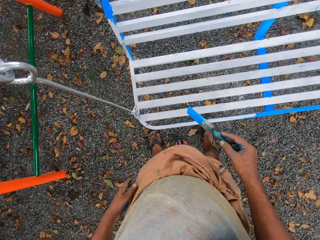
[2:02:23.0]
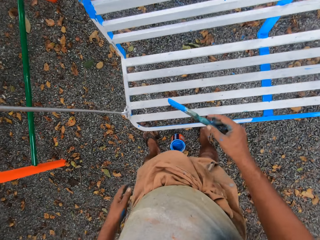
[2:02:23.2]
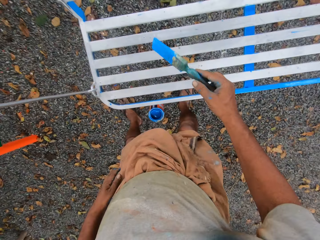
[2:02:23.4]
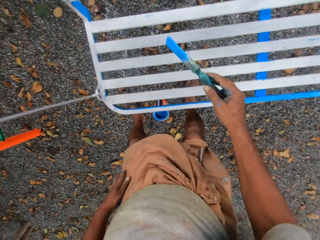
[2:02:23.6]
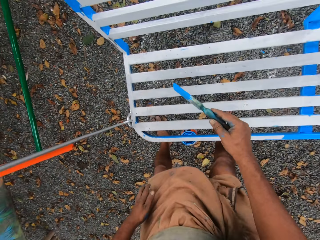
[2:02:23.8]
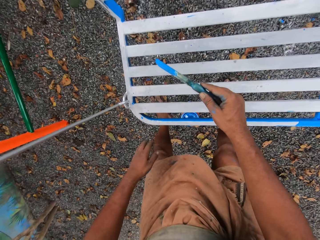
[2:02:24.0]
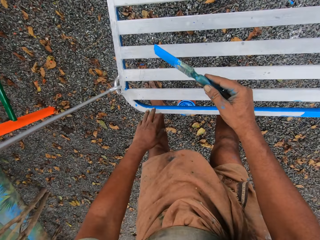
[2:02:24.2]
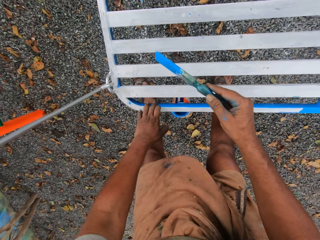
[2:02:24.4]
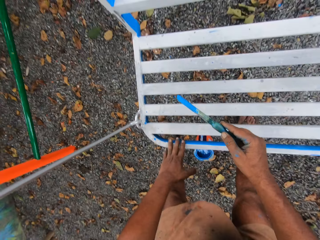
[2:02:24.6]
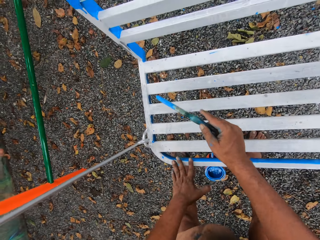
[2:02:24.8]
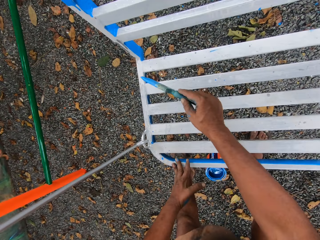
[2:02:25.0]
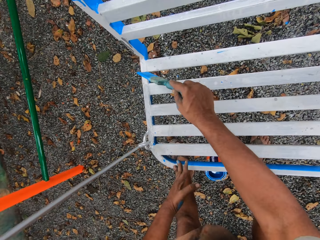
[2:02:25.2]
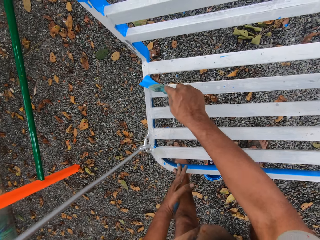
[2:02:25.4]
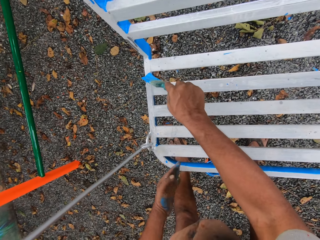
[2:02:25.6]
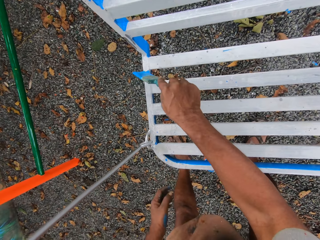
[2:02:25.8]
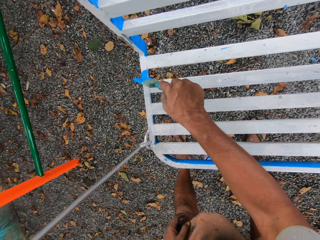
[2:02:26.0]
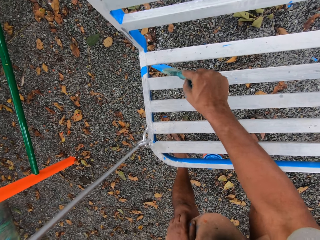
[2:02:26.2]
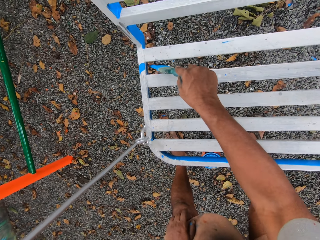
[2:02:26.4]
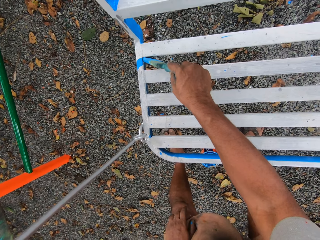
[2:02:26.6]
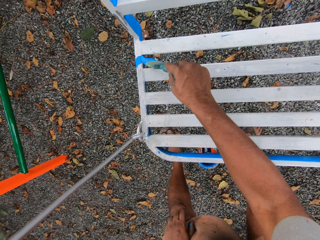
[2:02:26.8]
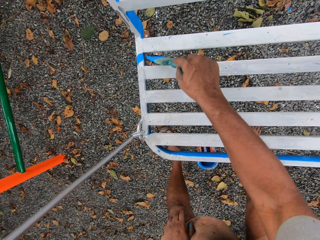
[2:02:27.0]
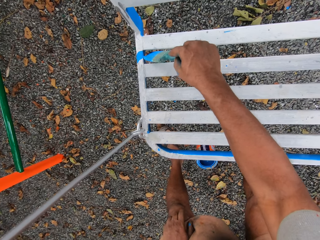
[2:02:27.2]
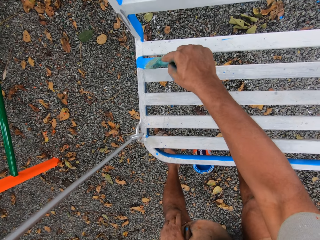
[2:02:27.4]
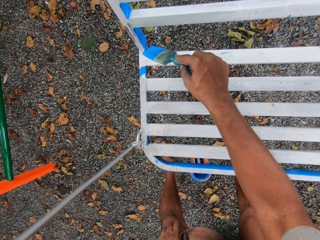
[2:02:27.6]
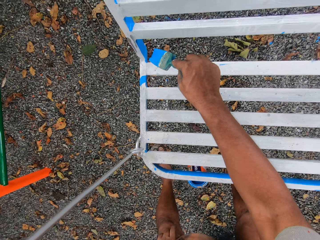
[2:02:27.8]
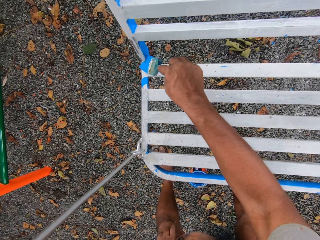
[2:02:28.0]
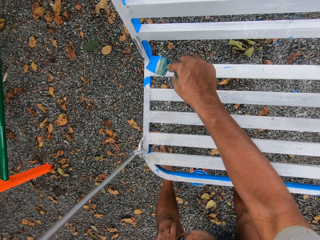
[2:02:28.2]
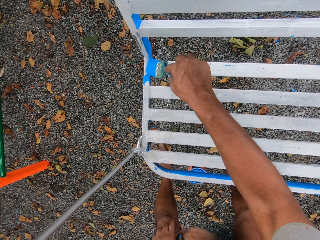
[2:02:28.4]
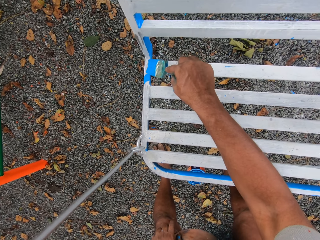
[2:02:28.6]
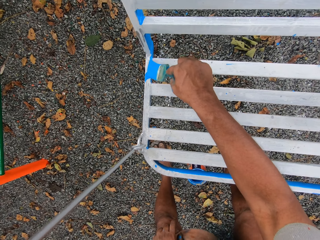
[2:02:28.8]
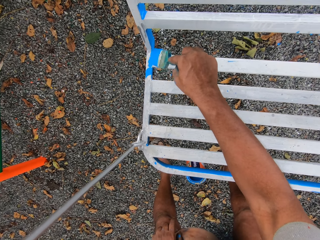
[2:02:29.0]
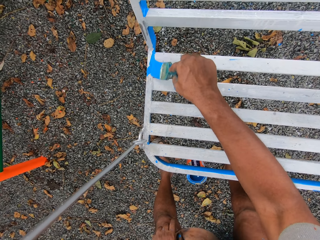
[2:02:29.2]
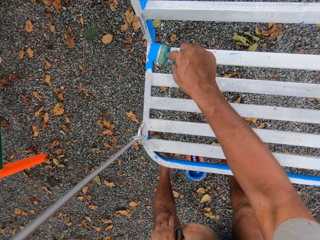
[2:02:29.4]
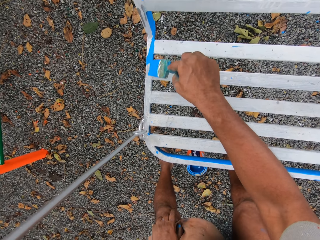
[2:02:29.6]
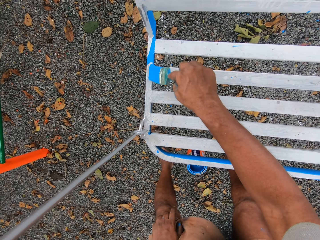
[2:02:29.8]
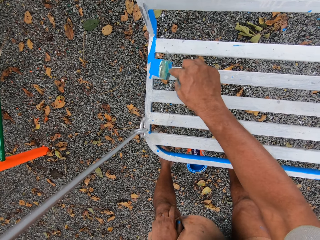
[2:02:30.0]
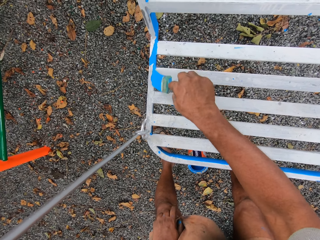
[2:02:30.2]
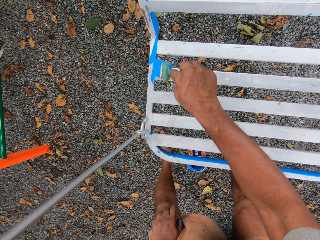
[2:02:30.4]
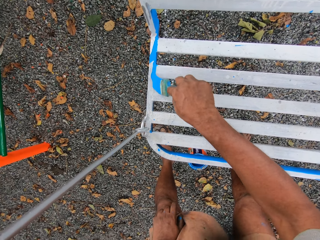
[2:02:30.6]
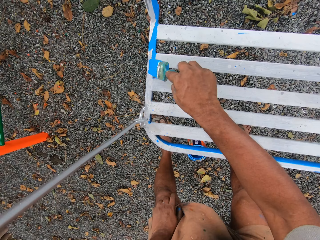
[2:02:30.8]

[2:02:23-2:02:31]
The camera wearer puts his left hand on the seat. He paints the seat with the paint brush.

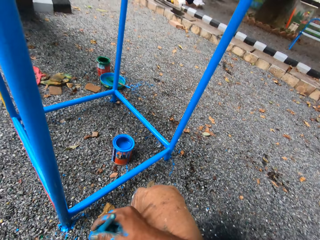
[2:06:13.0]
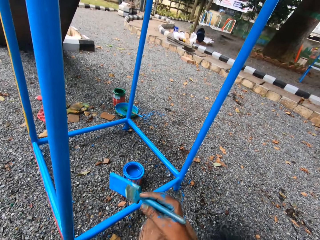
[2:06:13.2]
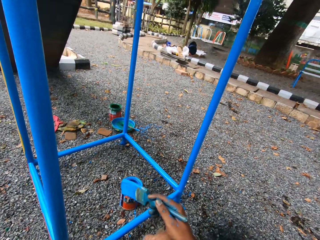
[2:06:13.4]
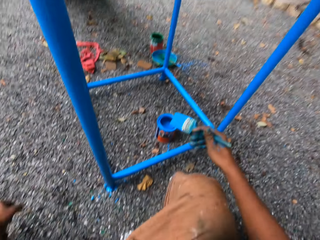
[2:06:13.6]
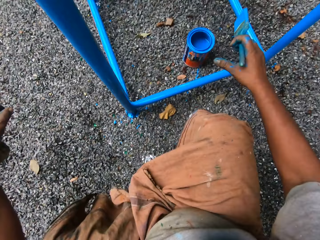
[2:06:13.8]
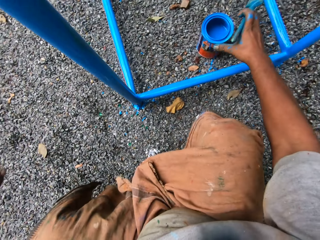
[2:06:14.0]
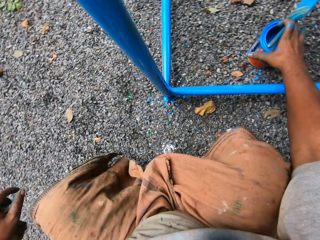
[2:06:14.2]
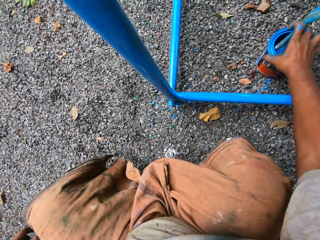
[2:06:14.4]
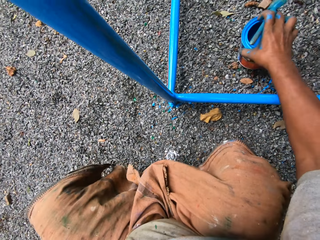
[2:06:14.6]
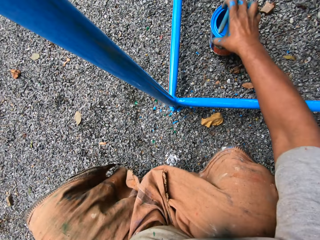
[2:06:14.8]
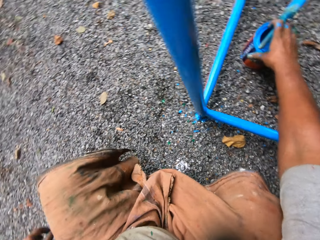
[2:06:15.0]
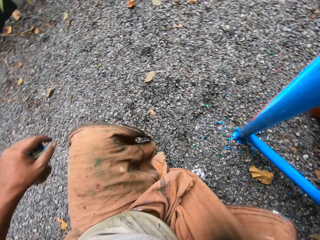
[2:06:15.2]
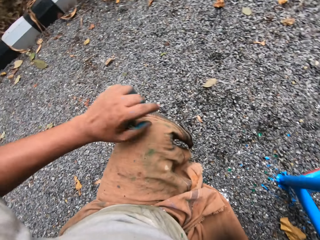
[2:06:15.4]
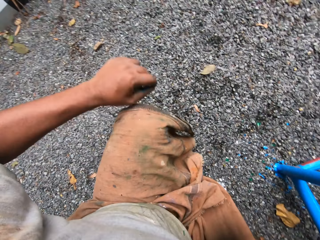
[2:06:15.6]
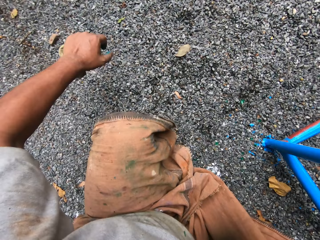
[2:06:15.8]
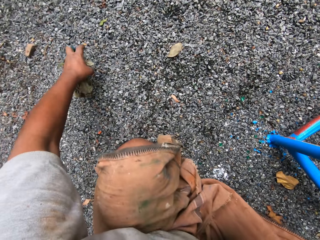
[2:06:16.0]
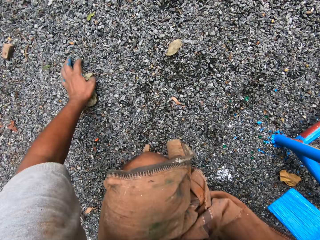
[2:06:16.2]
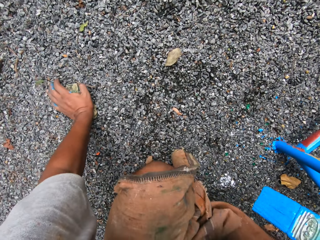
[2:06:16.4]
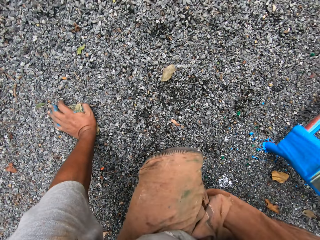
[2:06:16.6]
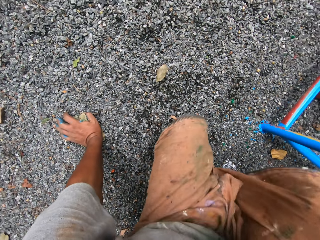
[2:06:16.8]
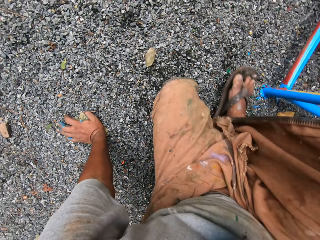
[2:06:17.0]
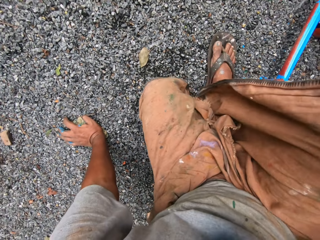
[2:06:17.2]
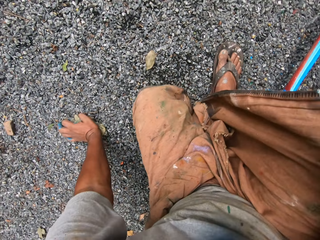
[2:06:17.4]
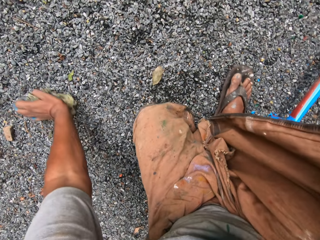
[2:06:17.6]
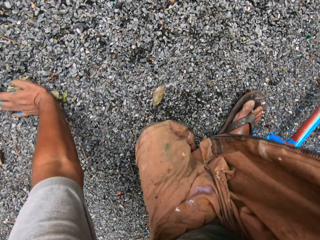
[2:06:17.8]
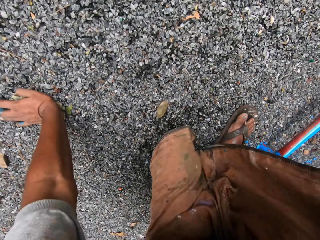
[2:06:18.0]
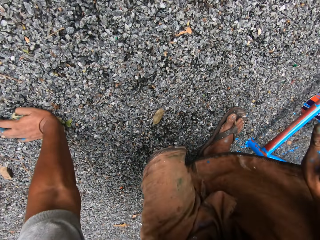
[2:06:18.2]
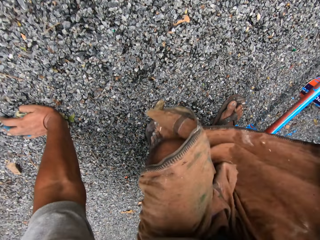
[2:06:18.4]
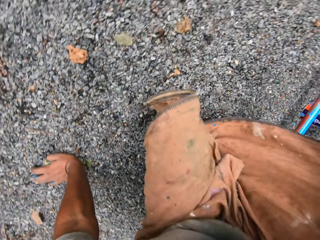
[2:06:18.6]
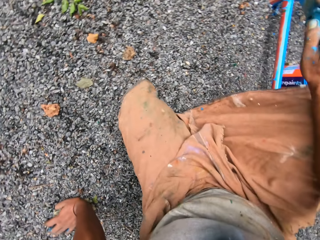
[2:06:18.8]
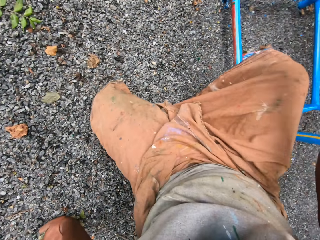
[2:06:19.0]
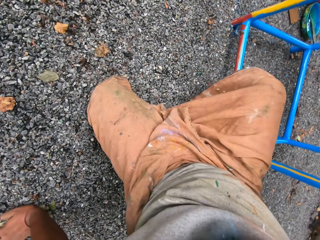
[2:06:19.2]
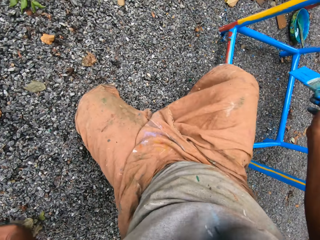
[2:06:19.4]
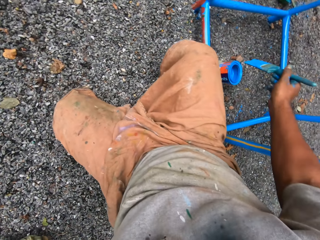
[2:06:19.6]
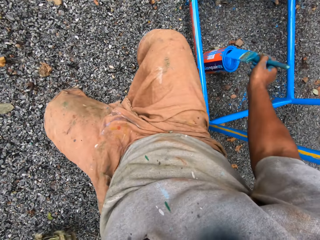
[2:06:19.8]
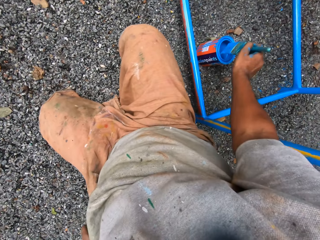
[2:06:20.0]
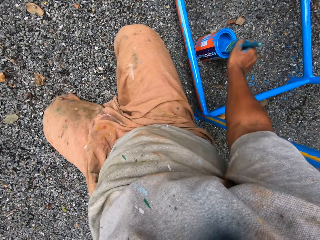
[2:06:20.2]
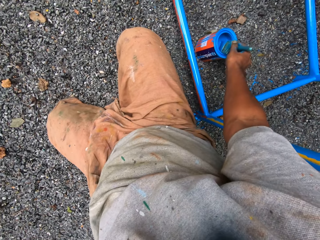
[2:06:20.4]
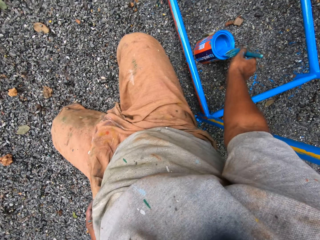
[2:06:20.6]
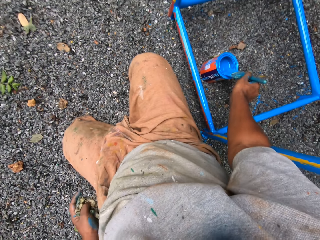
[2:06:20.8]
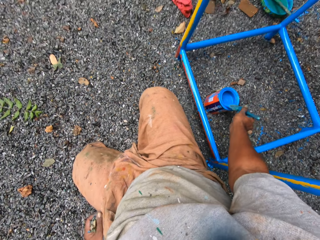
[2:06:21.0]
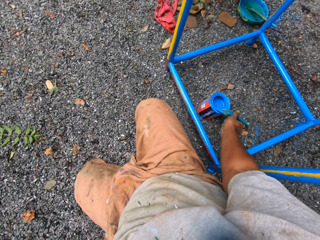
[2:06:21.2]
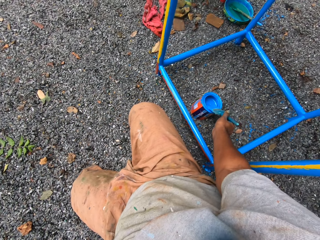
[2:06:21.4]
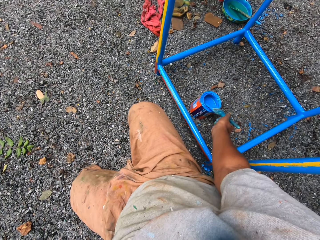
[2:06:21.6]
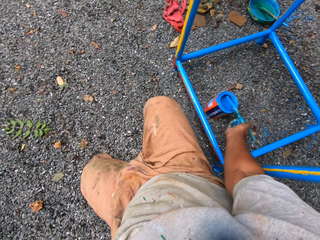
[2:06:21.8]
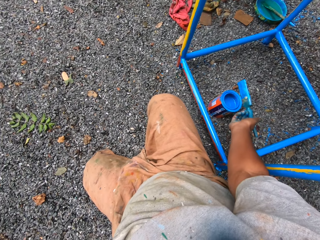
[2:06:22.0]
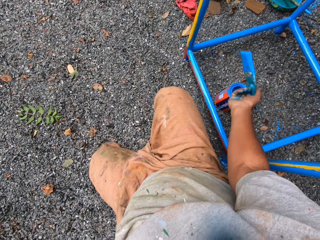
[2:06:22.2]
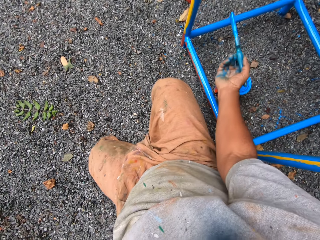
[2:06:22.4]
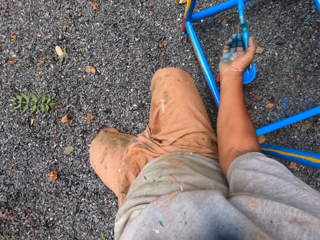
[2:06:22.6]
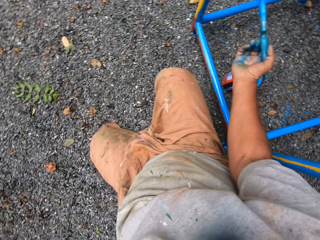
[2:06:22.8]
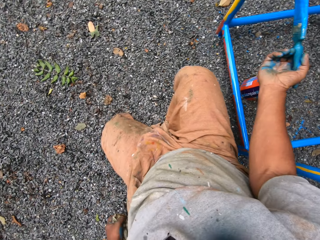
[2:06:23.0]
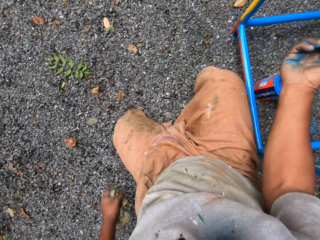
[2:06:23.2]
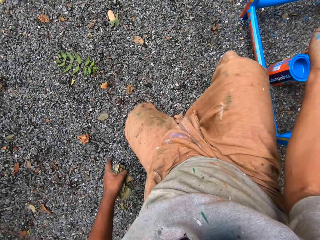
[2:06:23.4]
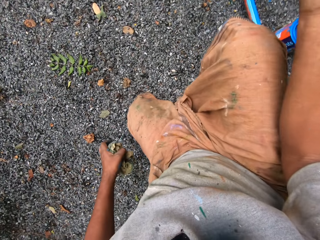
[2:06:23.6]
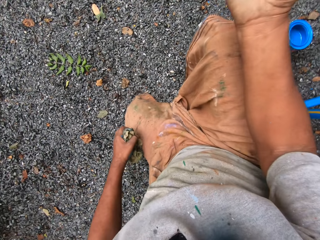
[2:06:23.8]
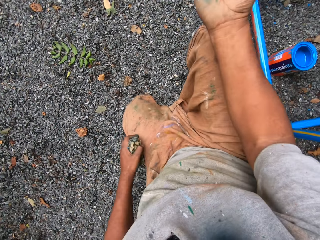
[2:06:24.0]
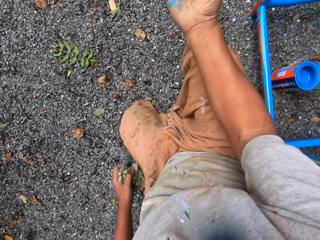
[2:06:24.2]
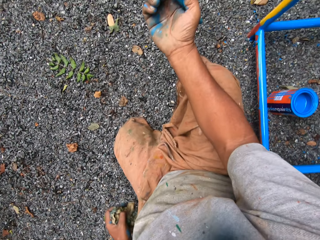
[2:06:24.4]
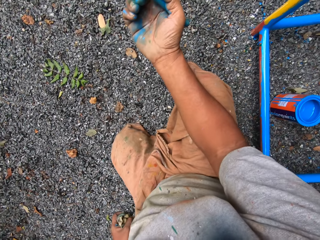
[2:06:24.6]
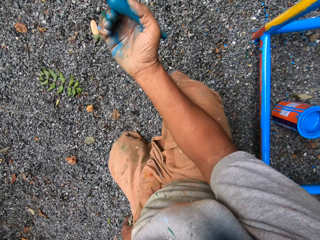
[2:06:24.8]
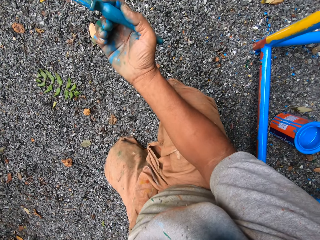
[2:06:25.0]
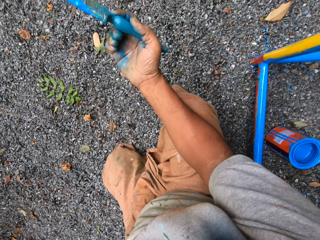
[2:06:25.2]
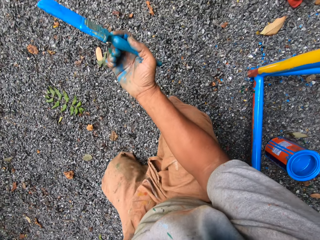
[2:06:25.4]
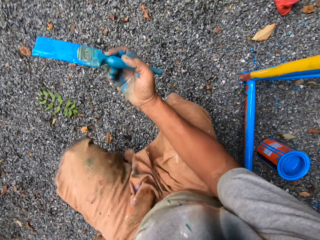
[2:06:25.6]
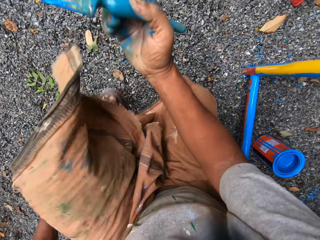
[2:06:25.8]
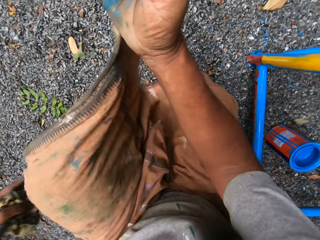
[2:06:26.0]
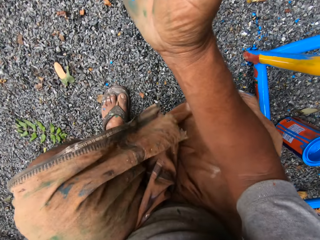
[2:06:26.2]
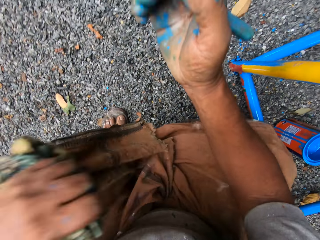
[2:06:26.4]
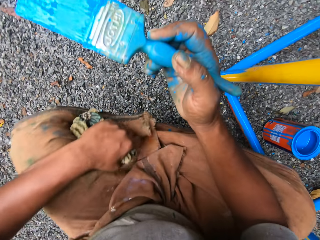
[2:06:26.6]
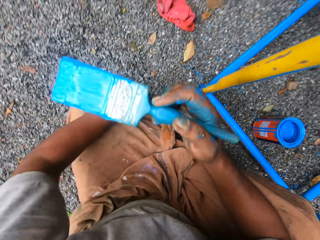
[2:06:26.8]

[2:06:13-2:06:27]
The camera wearer carries the container of paint from the ground with his right hand. He drops the container of paint on the ground with his right hand. He places his left hand on the ground. He takes paint from the paint container on the ground with the paint brush in his right hand.
